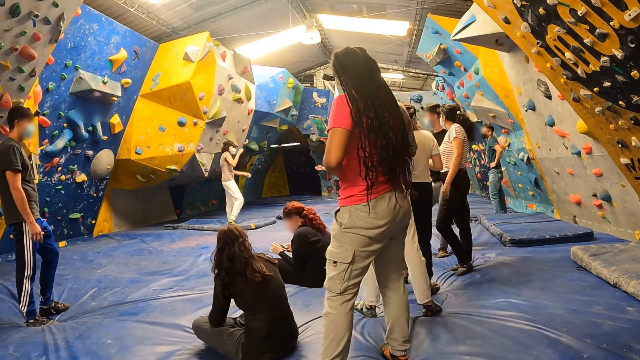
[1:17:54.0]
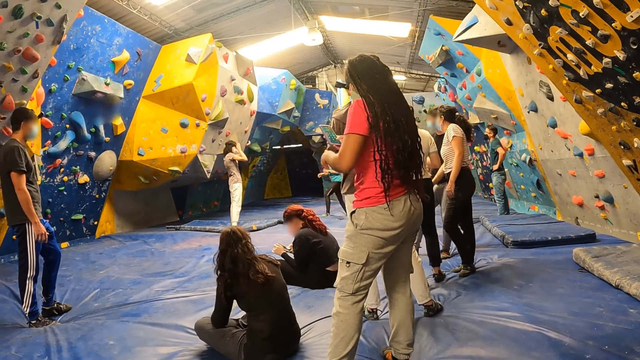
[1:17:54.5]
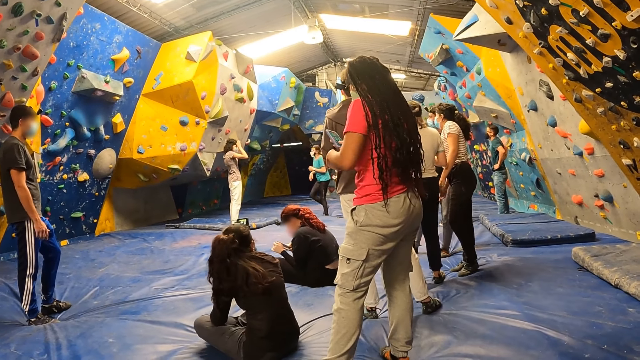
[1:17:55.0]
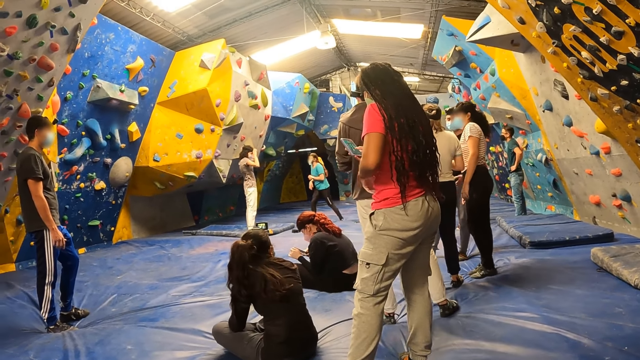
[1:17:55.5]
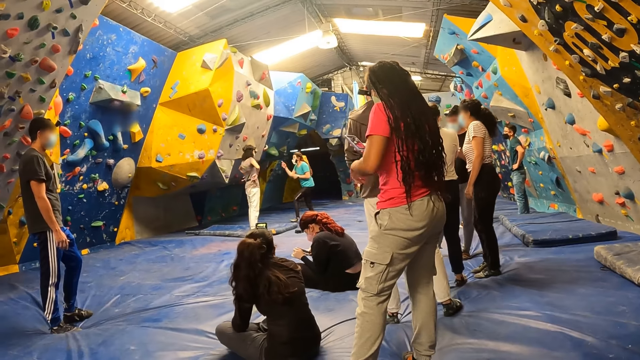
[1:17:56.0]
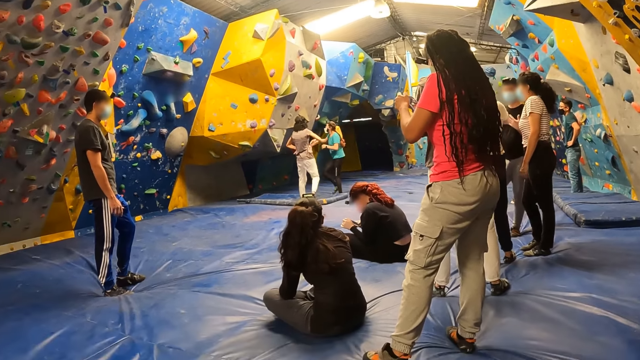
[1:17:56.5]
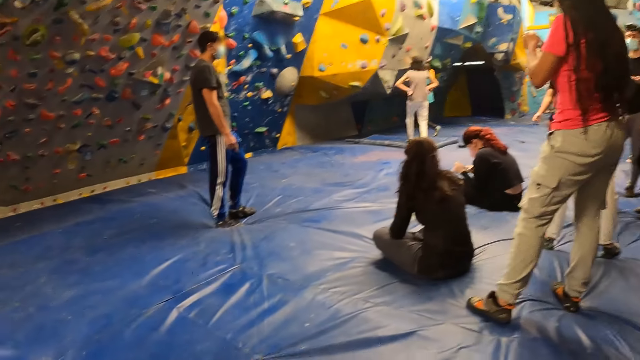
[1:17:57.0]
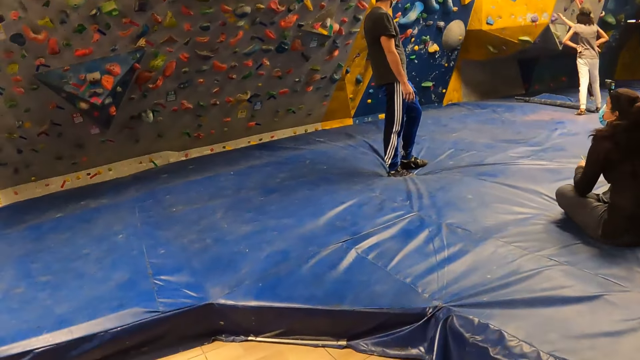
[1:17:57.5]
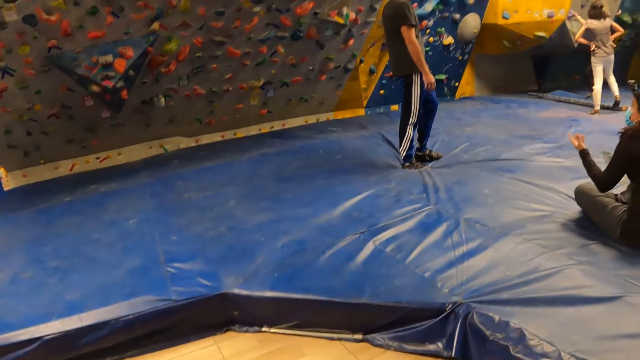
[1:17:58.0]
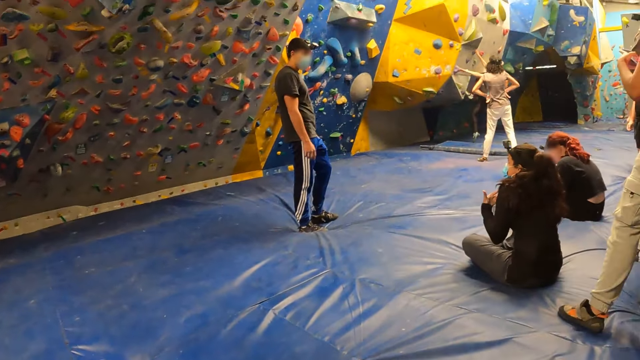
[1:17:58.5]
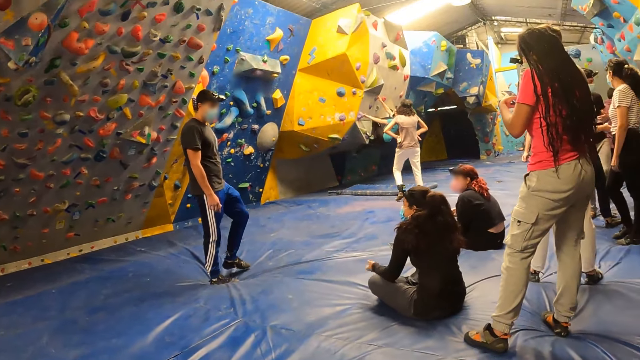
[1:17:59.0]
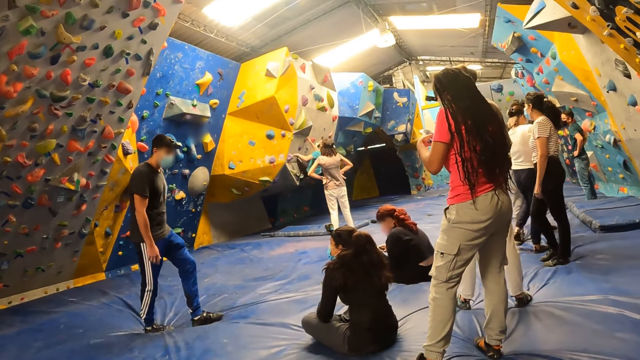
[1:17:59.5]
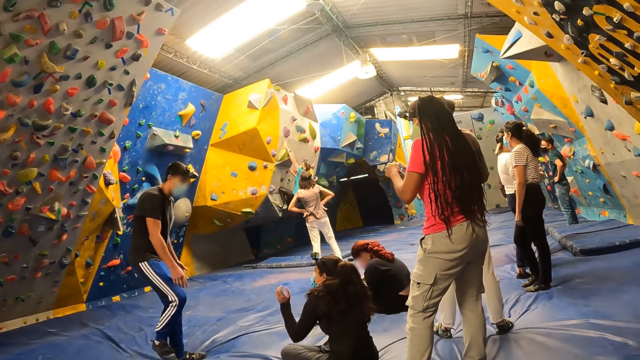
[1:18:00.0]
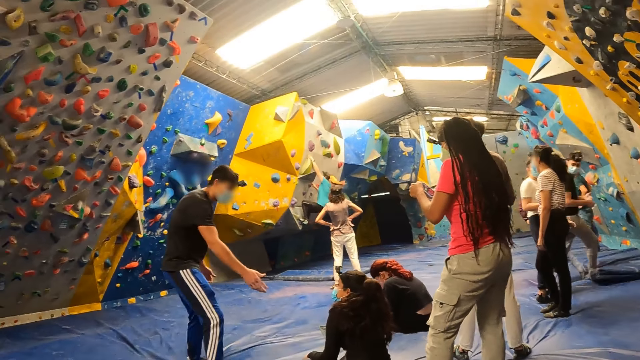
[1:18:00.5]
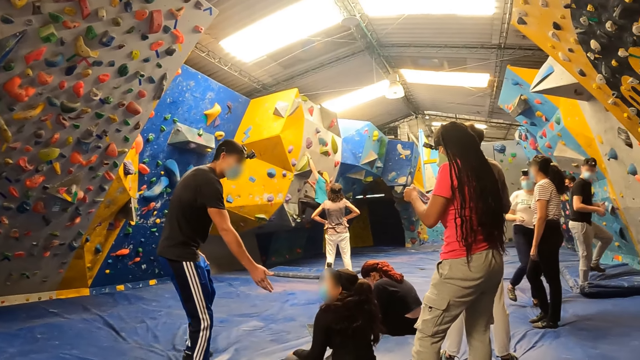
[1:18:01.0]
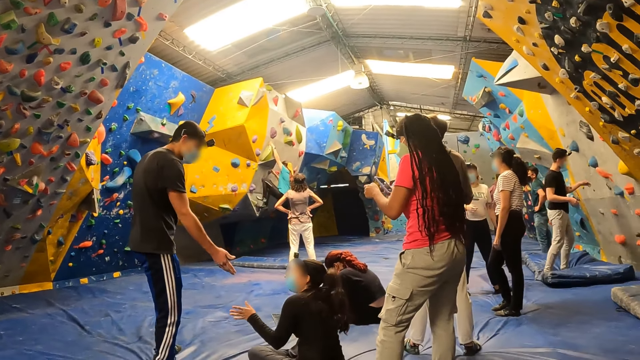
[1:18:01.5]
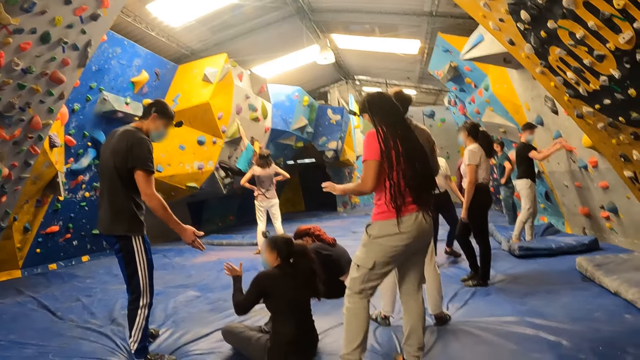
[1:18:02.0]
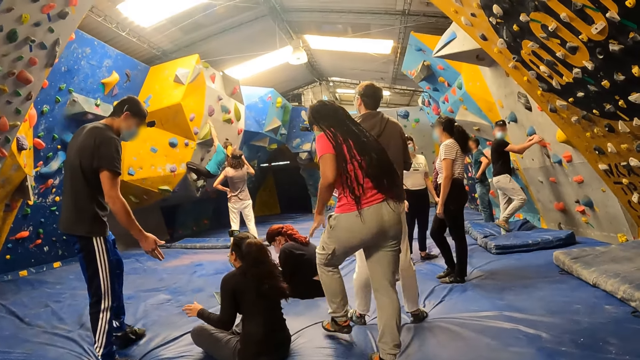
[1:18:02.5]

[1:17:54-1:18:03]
The camera wearer looks at the left side. They look at the activity.

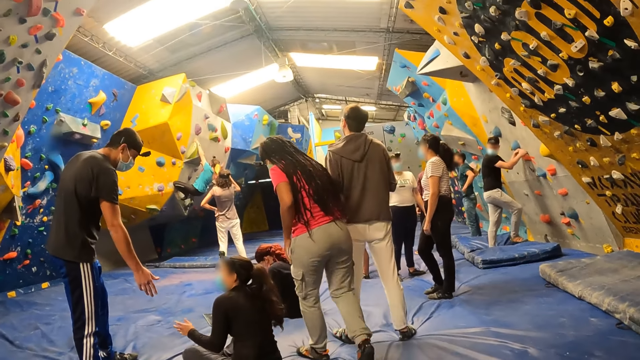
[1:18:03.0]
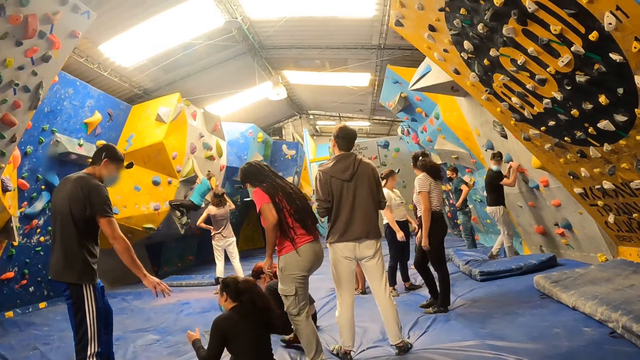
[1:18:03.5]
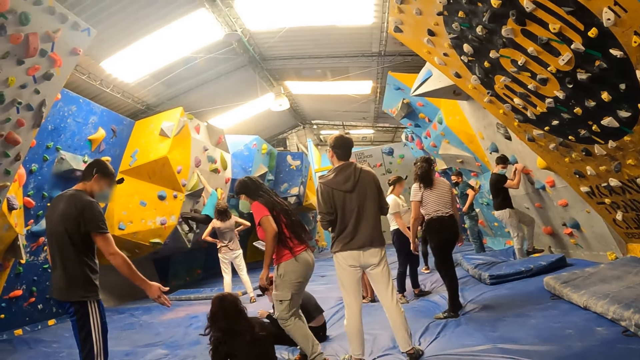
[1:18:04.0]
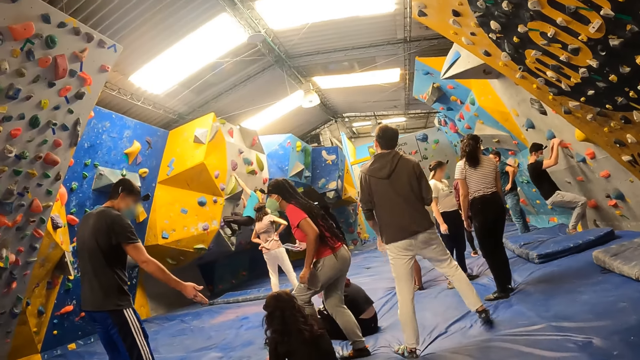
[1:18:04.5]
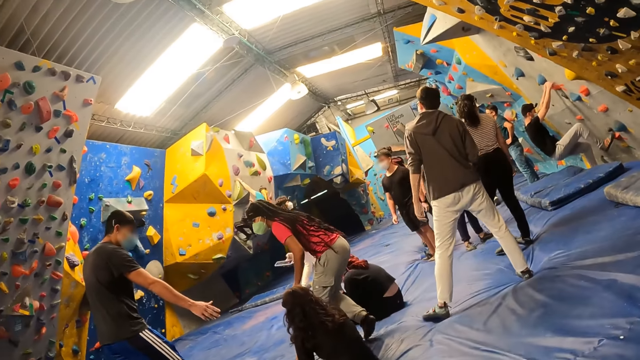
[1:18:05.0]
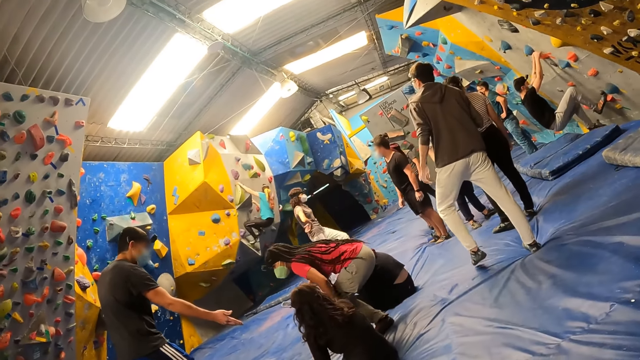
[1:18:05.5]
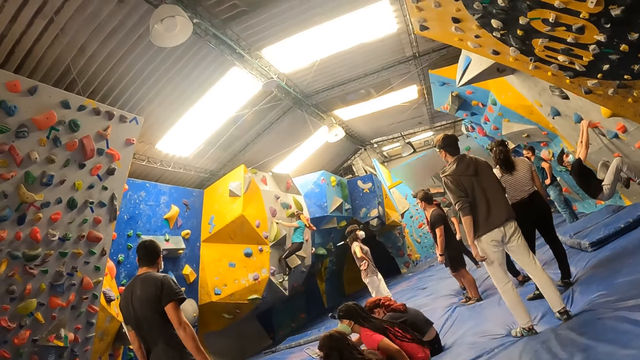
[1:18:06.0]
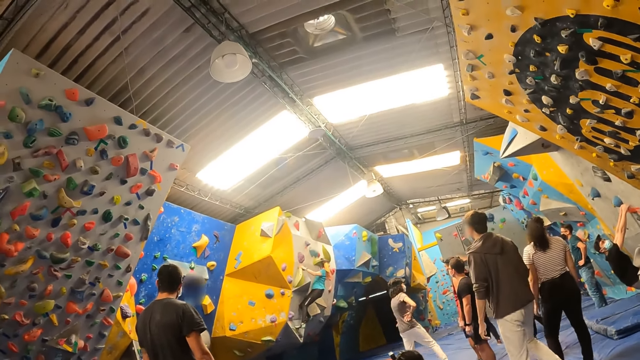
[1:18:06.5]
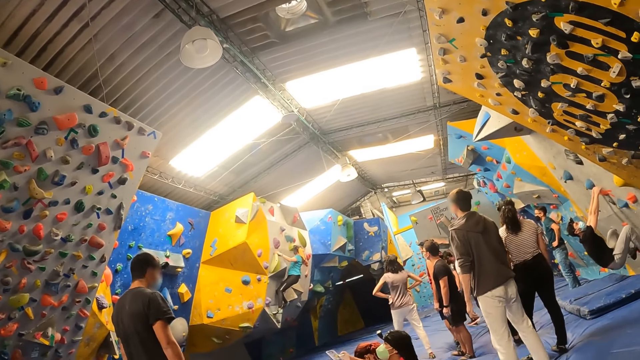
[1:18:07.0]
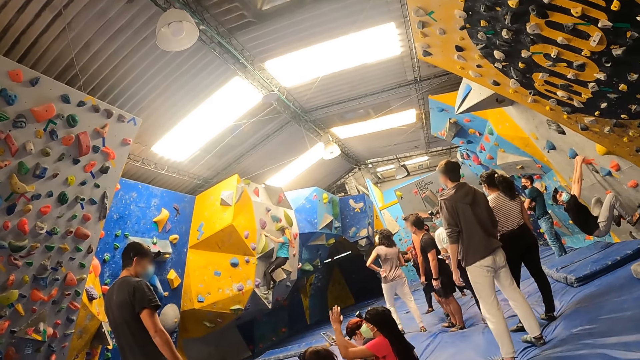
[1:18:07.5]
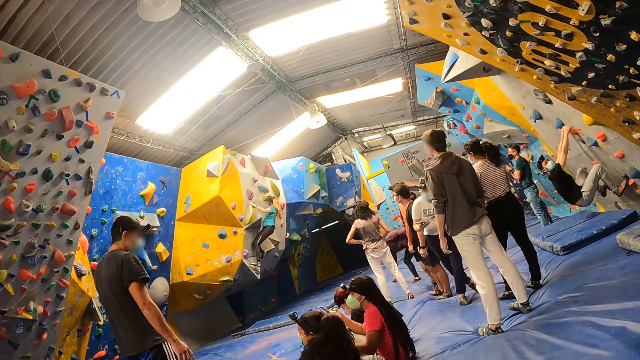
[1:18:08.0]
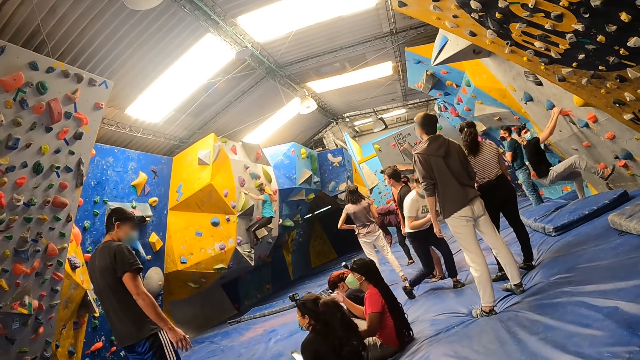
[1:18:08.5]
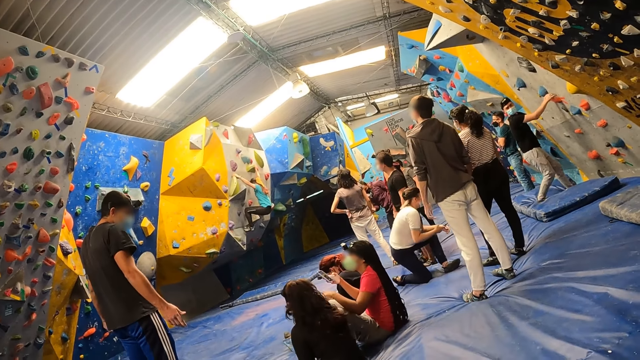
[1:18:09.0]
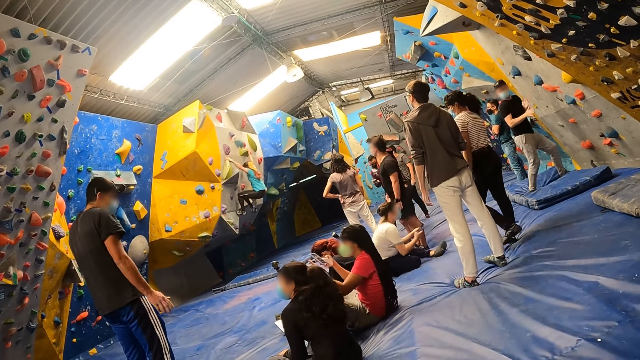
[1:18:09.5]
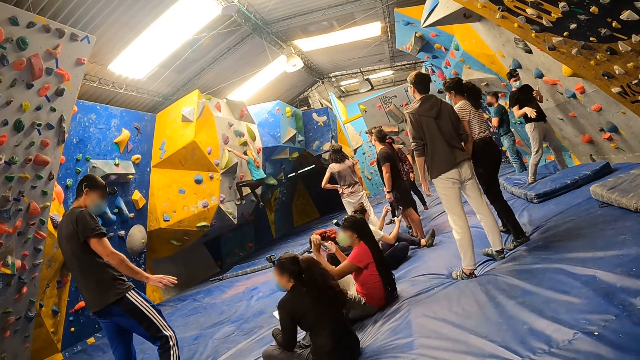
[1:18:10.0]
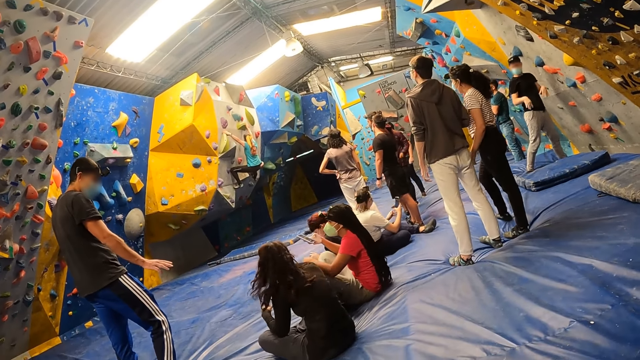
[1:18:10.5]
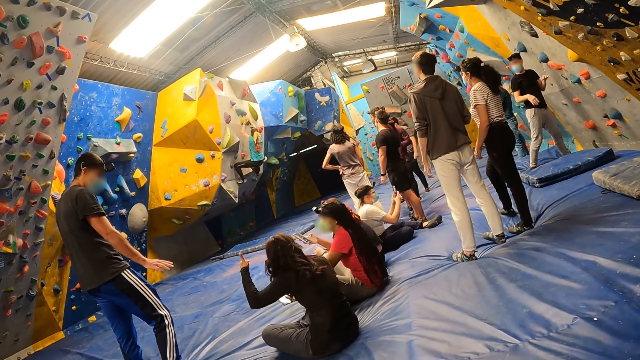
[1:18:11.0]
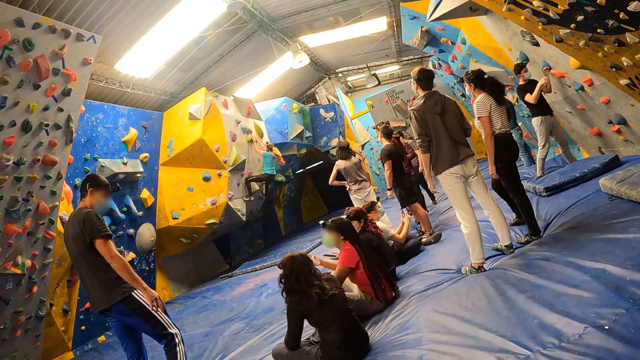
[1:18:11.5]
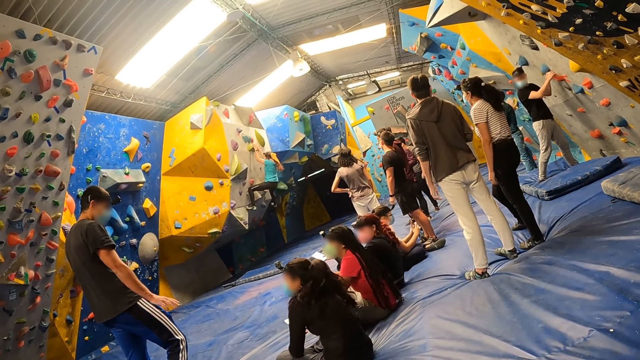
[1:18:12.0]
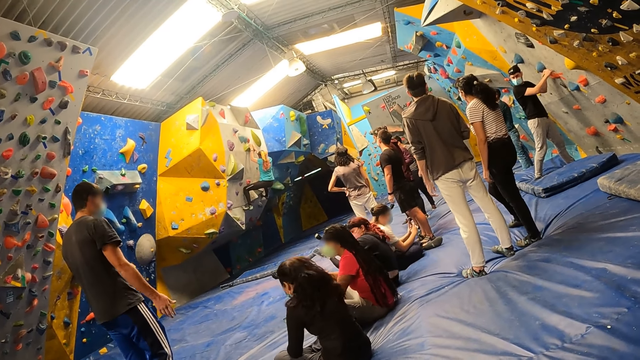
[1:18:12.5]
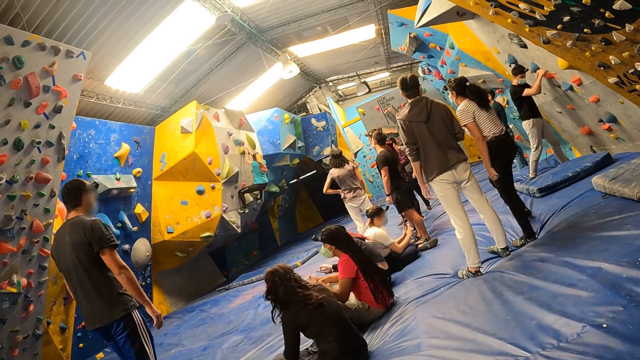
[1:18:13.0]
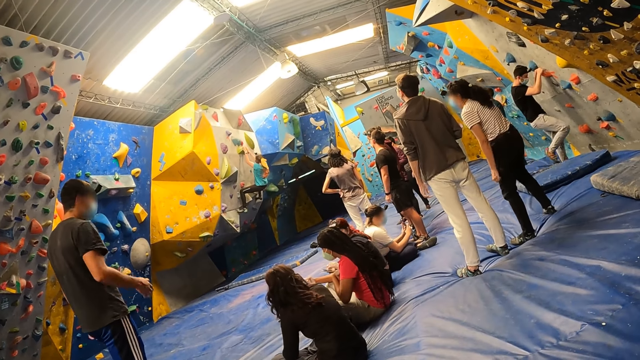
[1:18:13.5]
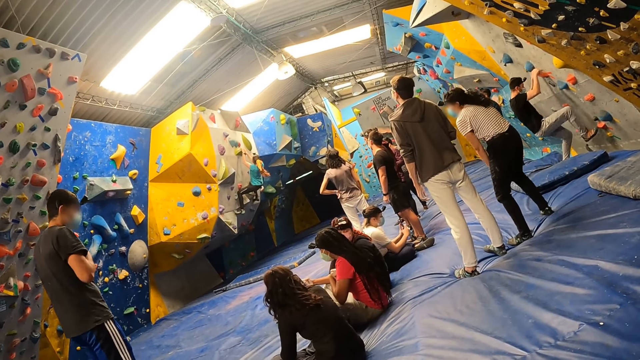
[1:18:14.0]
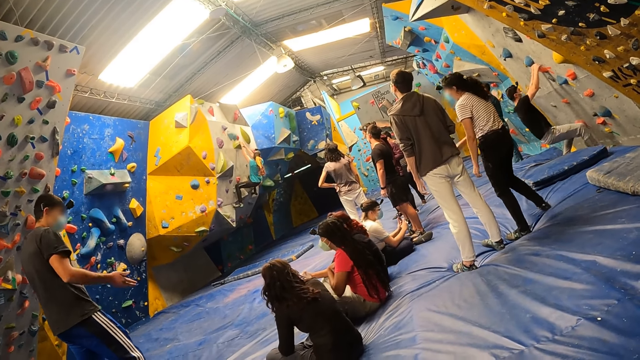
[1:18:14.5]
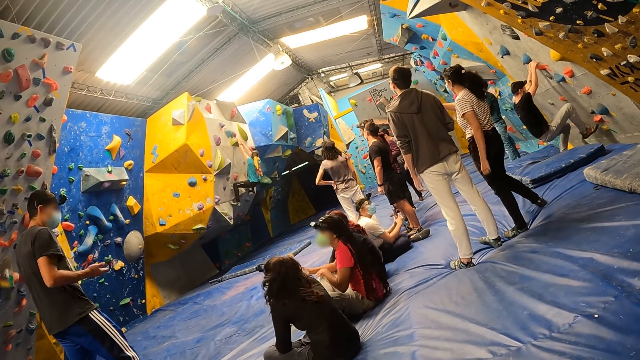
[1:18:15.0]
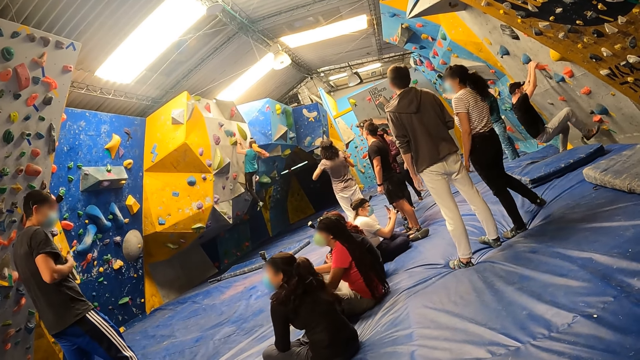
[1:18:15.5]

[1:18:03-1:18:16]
The camera wearer looks around the room. They look around the room again.
